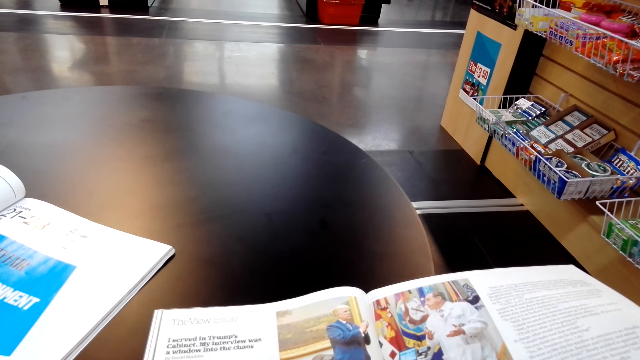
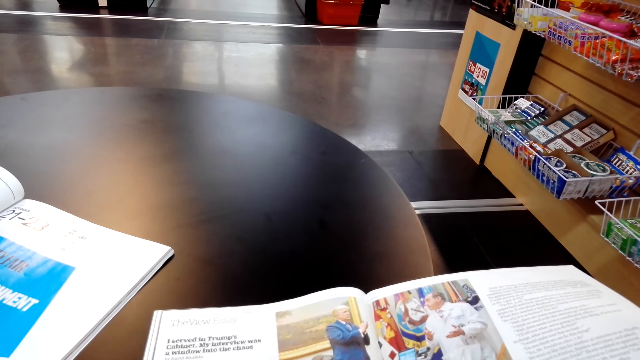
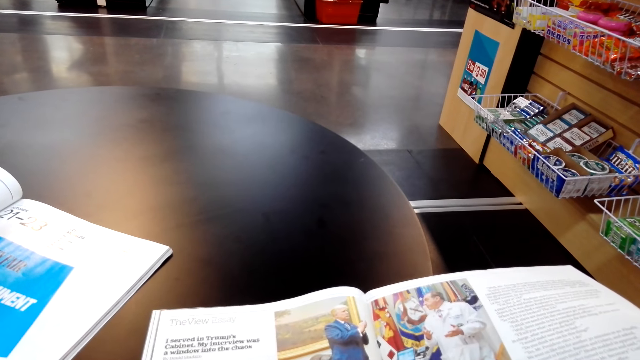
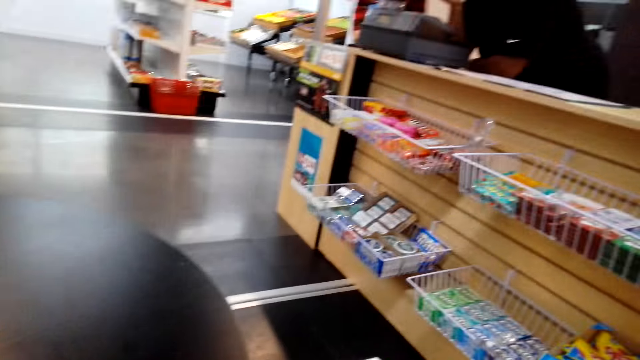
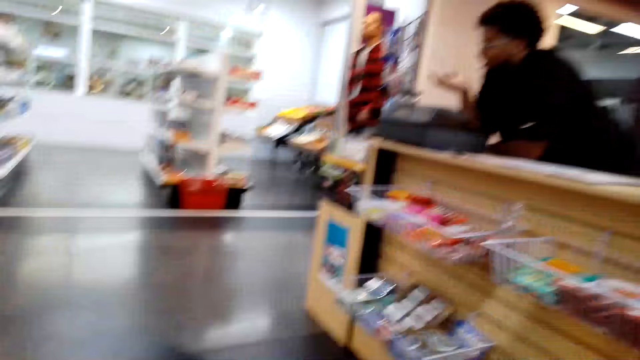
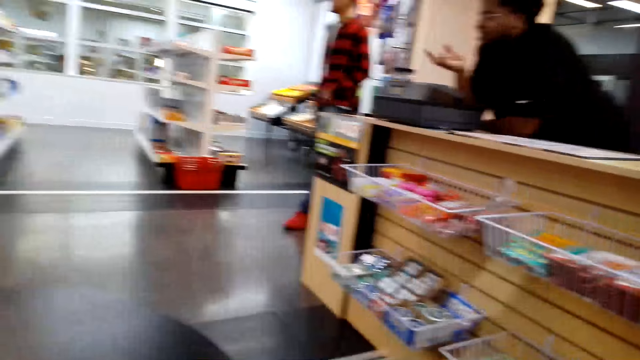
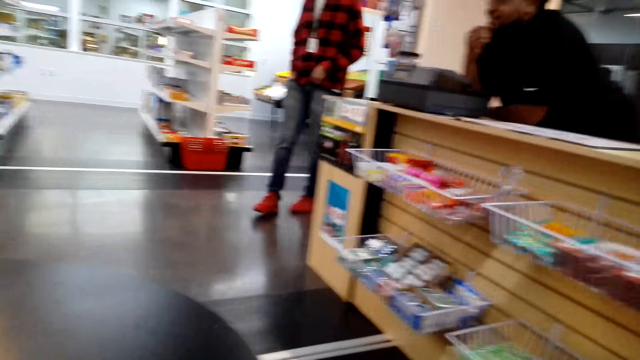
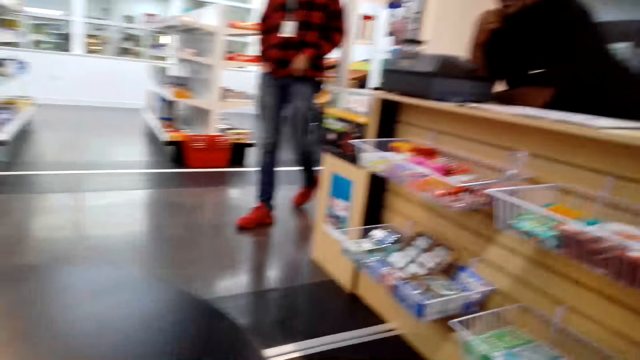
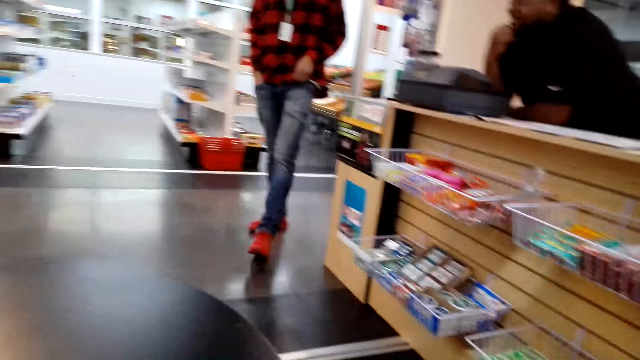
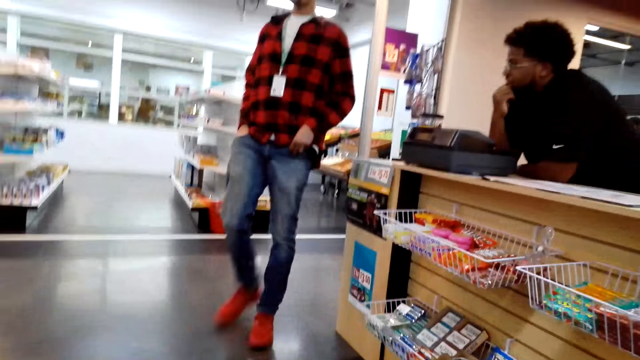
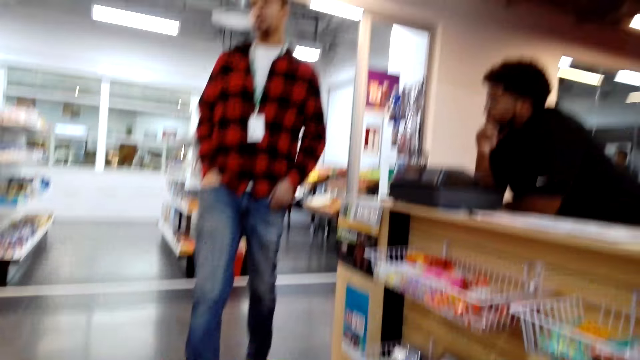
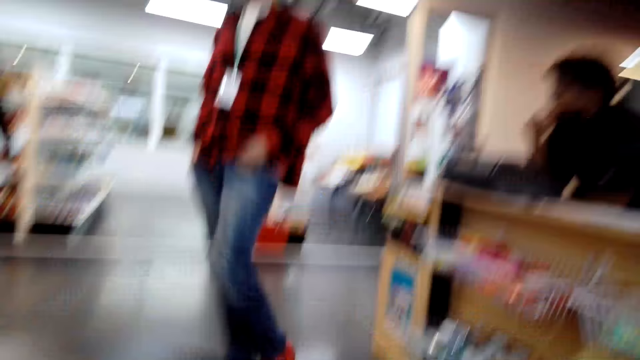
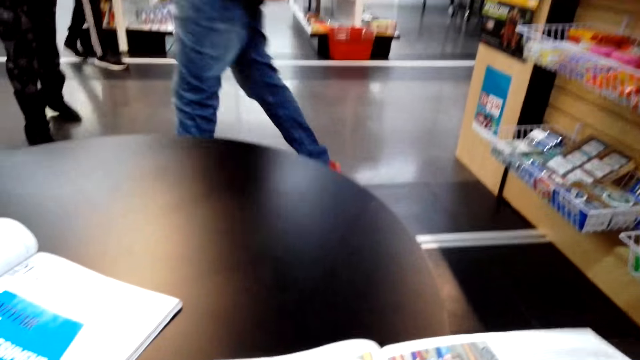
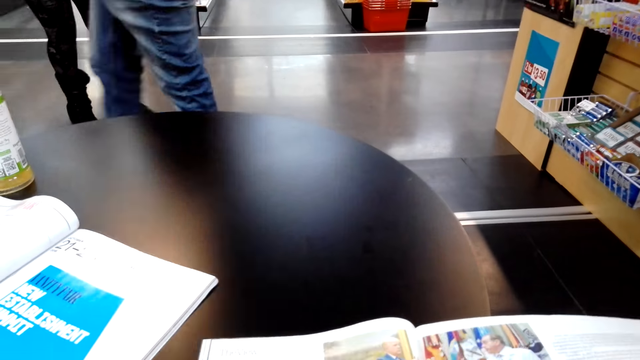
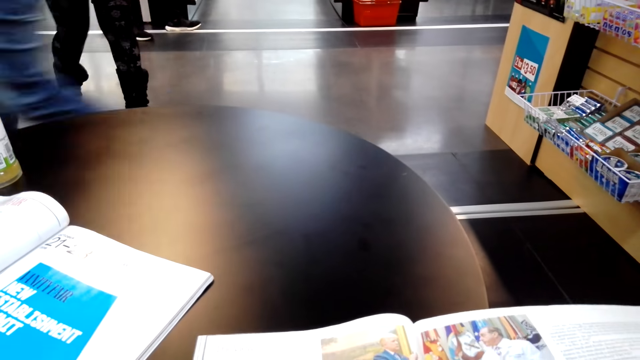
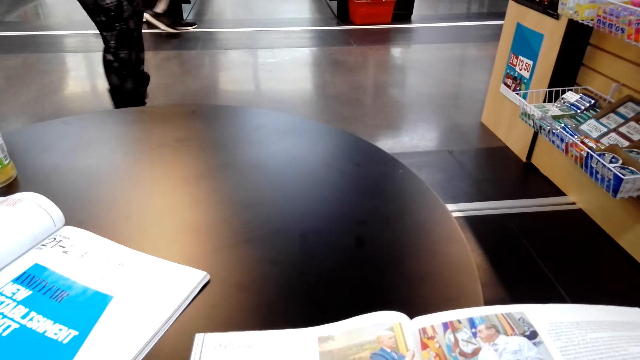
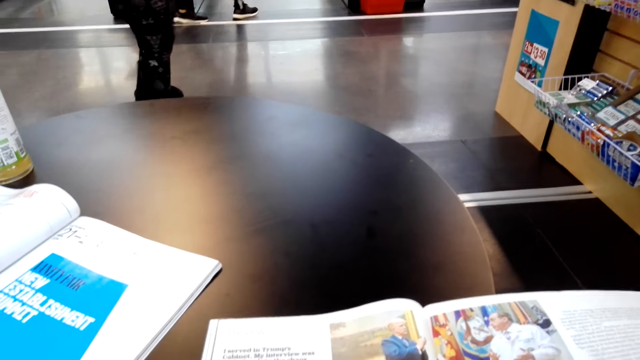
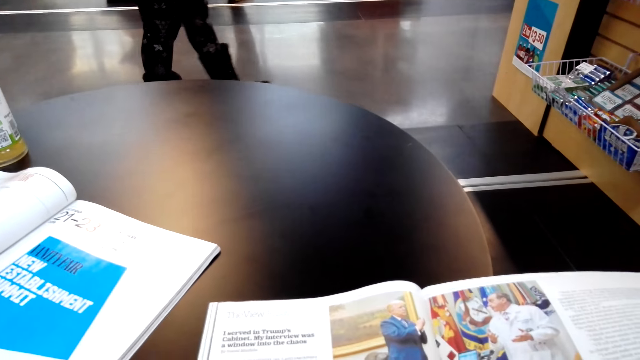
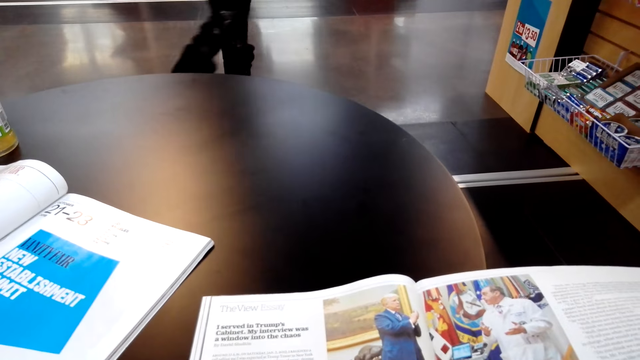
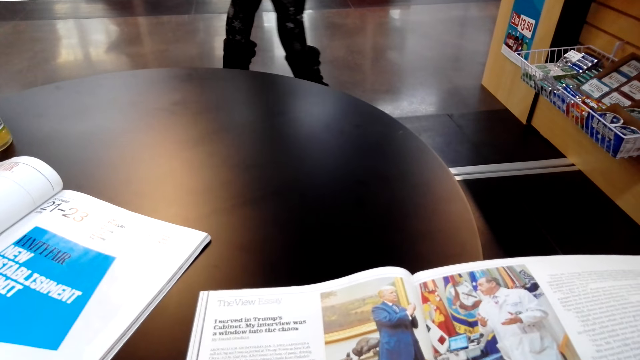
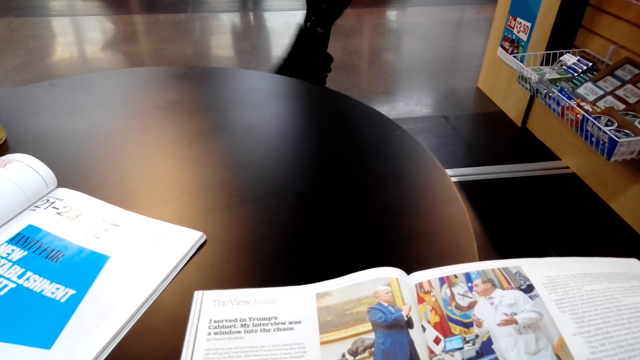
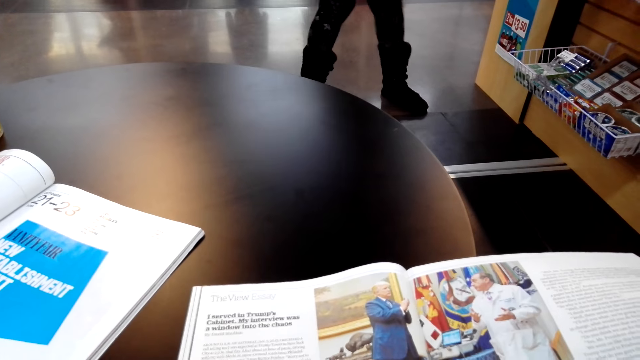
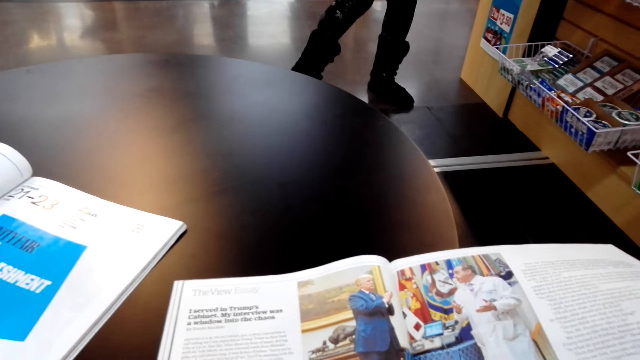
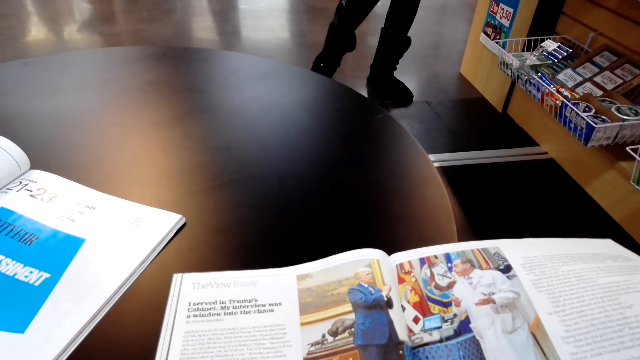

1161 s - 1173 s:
The camera wearer looks at the cashier. They talk and look around. A man walks towards the camera wearer. The camera wearer reads a magazine.

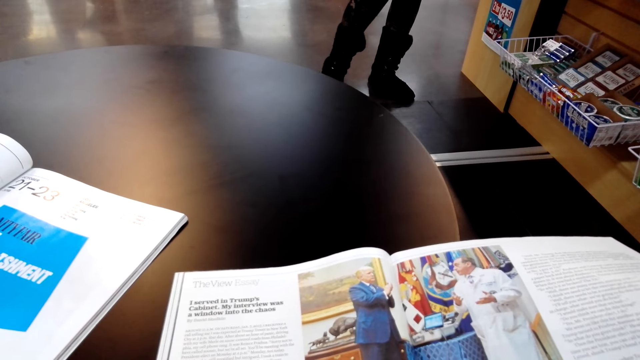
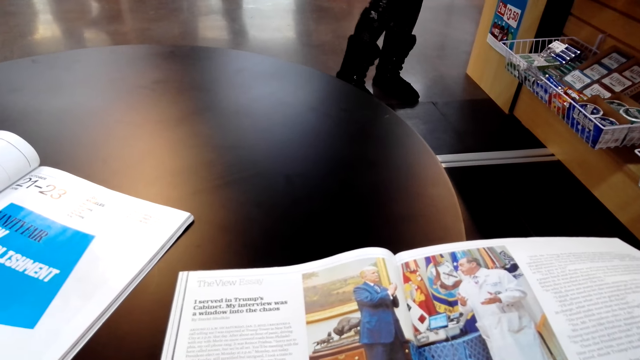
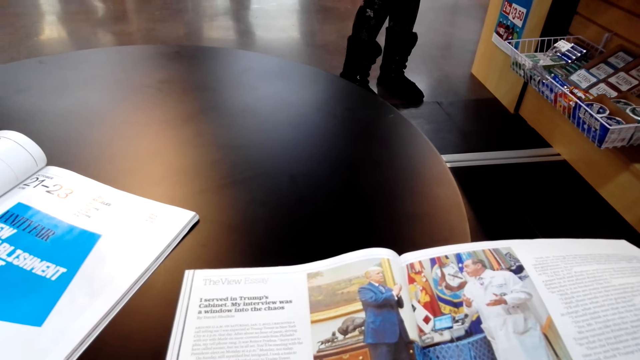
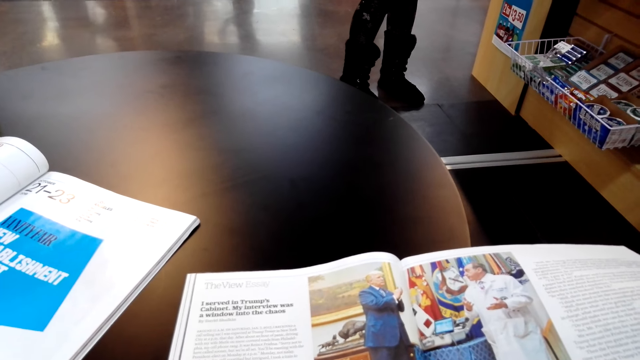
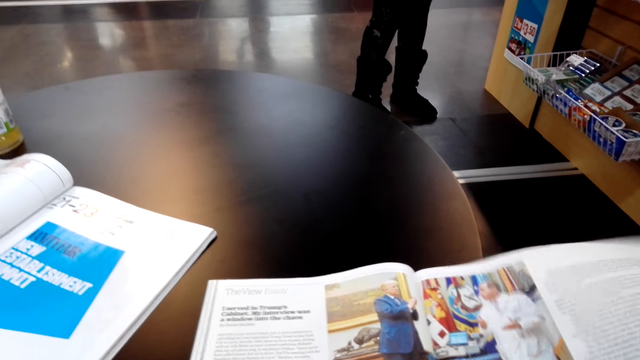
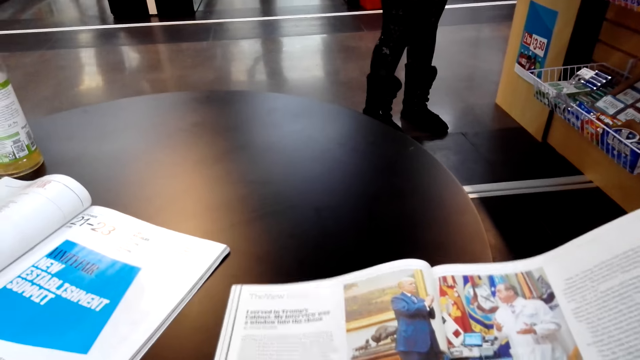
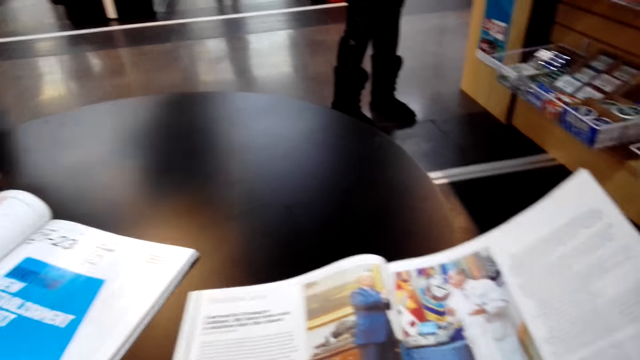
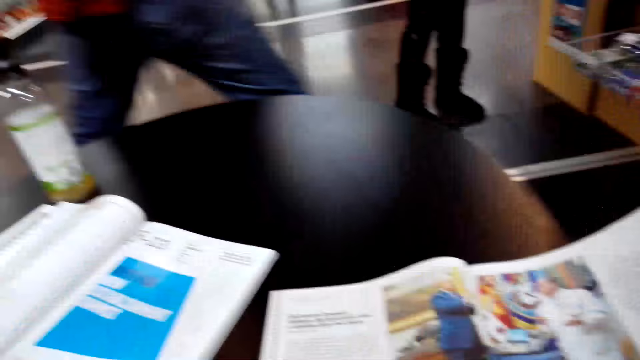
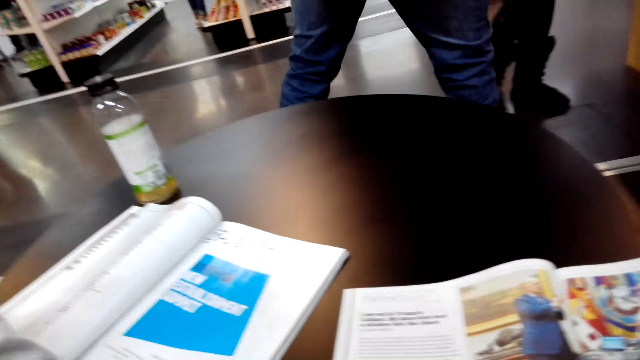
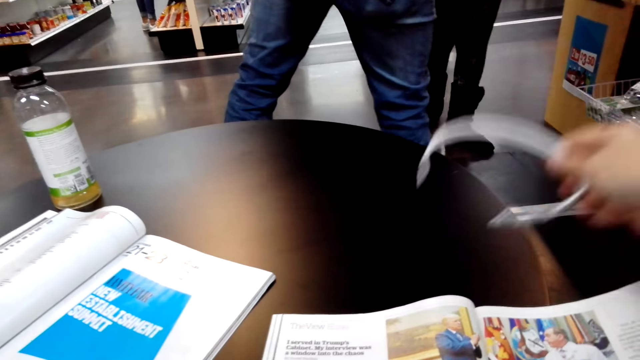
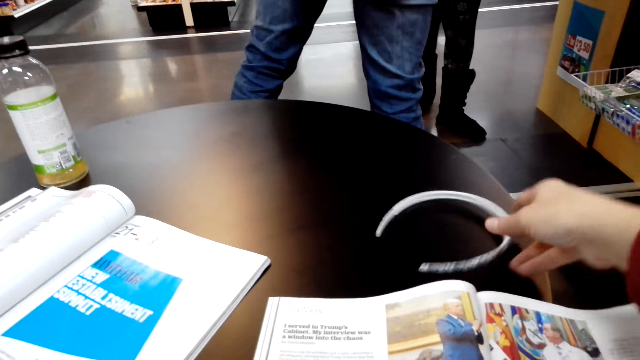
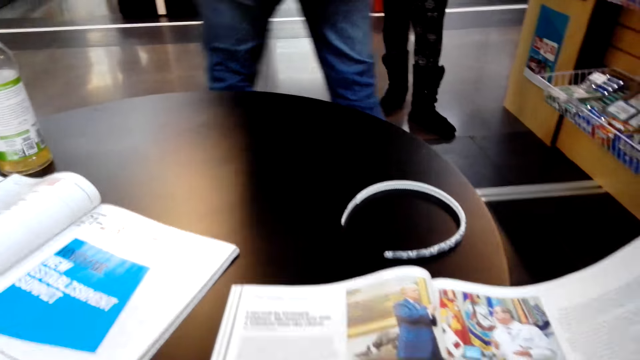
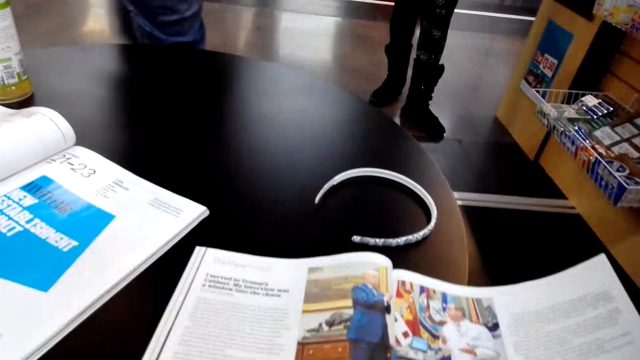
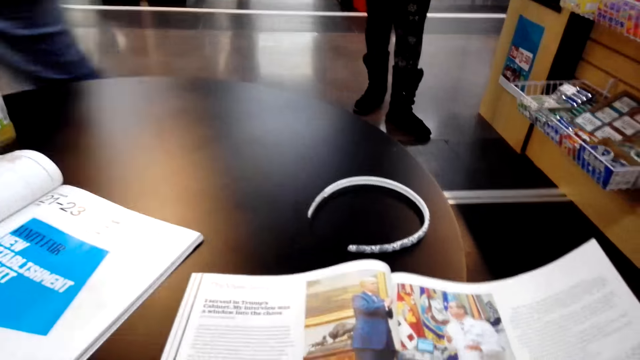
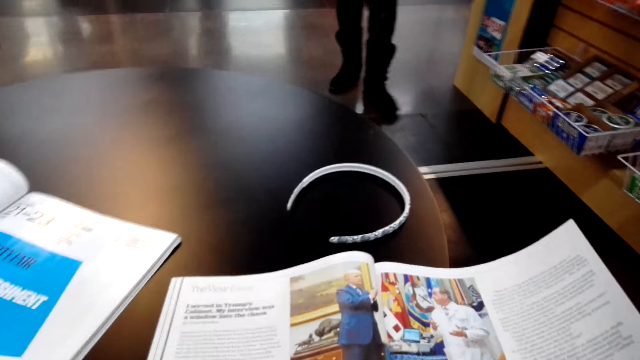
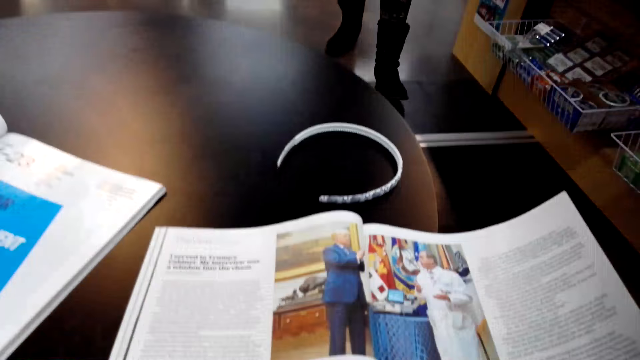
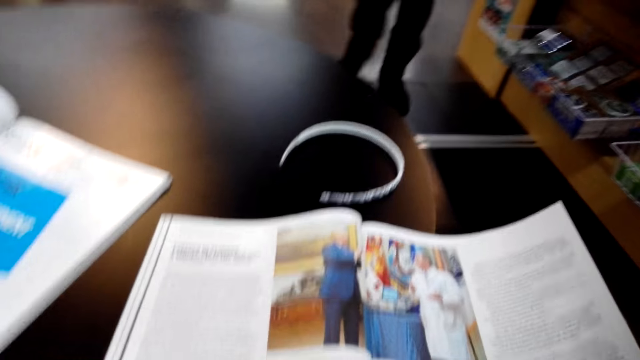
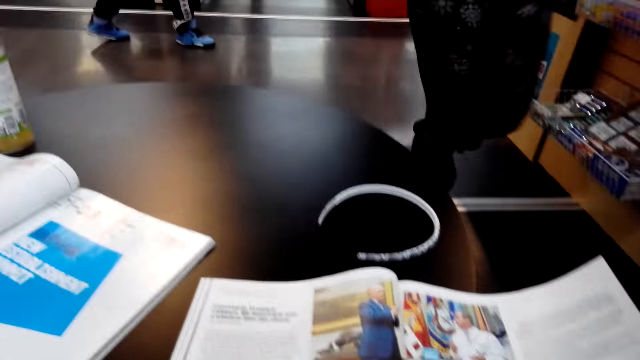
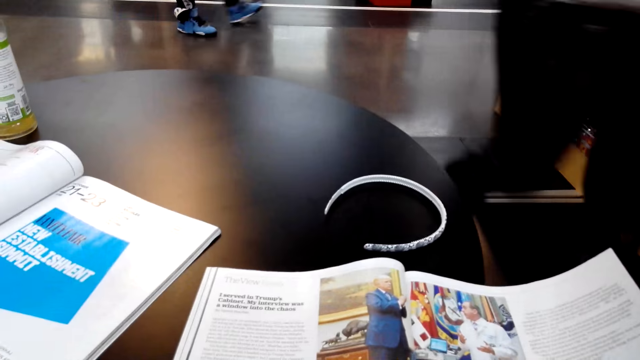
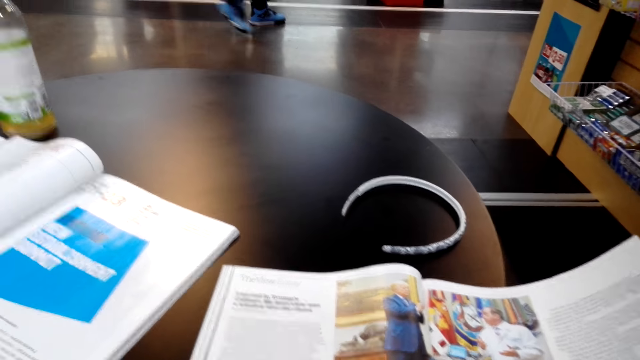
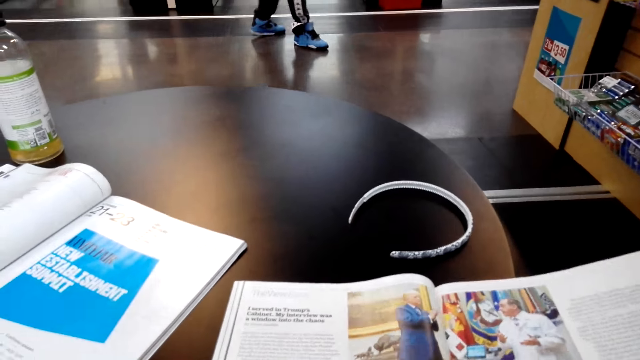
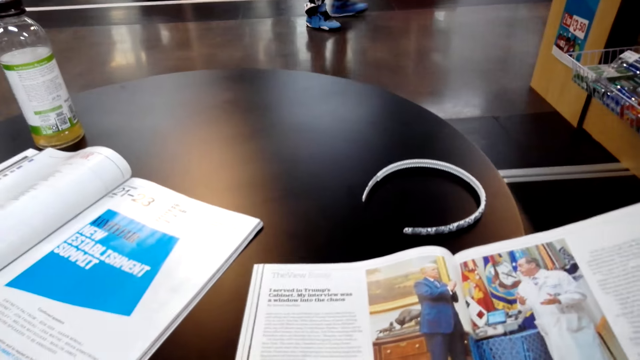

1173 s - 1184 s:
The camera wearer places the hair clip on the table. They stare at the magazine.
